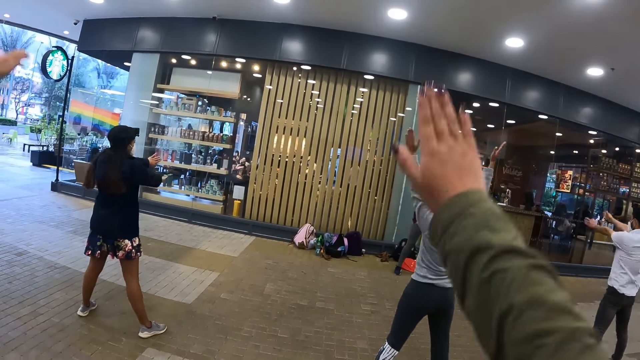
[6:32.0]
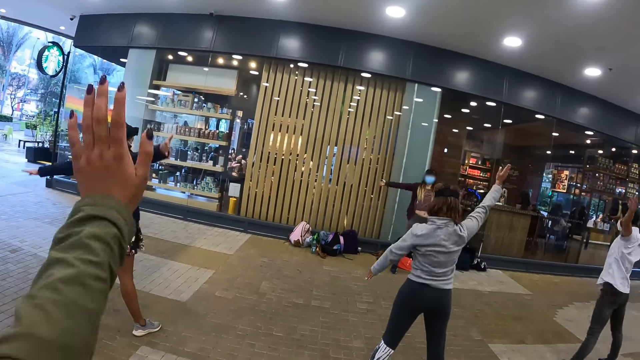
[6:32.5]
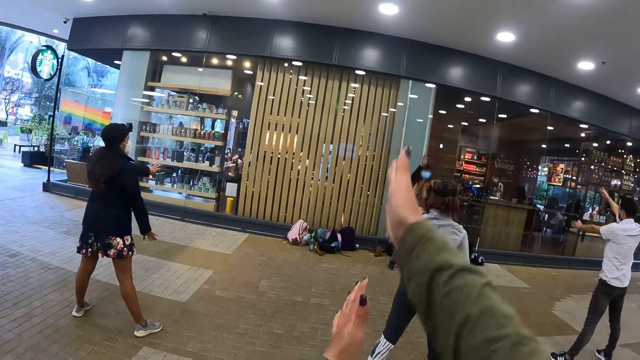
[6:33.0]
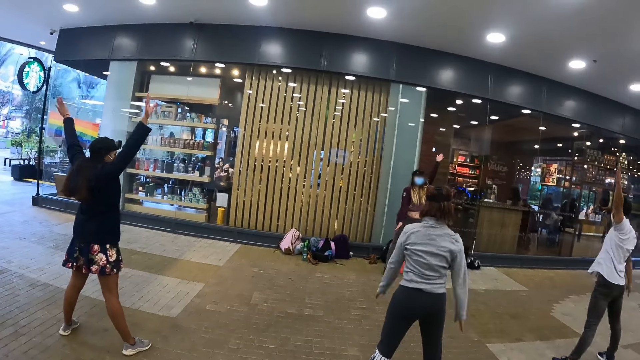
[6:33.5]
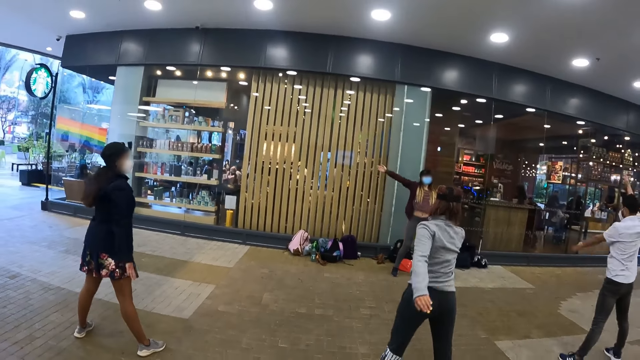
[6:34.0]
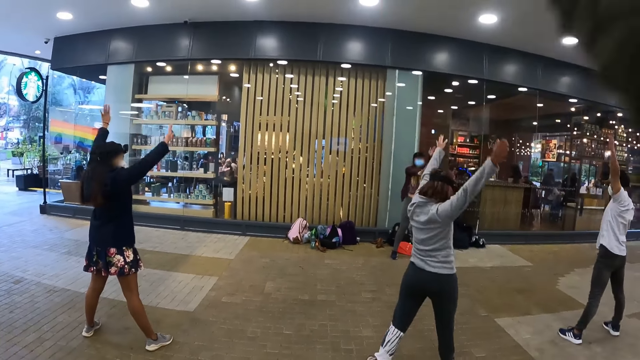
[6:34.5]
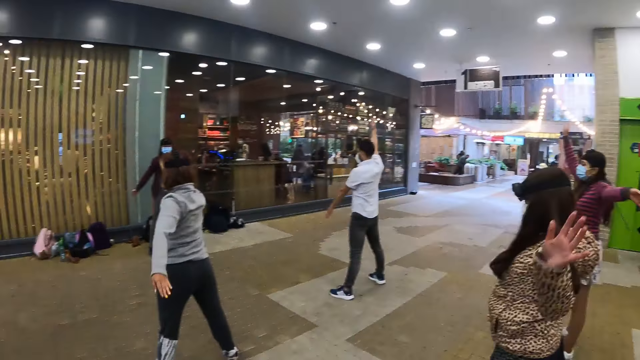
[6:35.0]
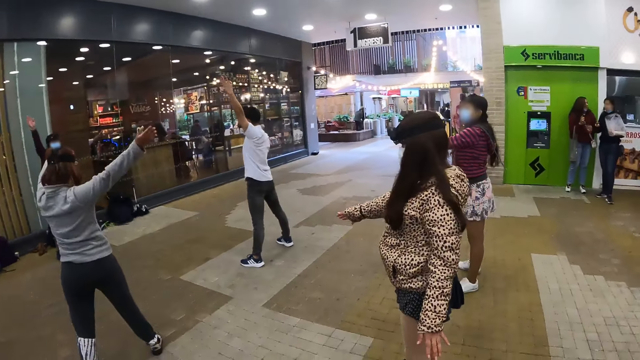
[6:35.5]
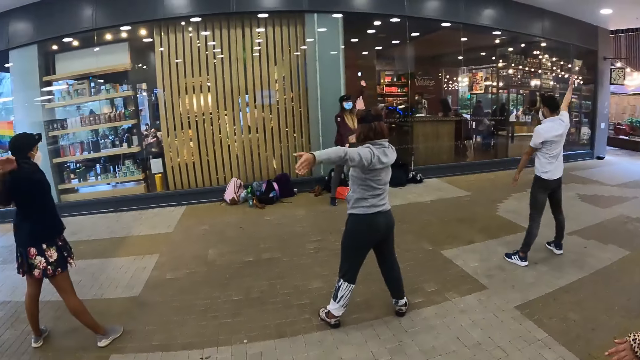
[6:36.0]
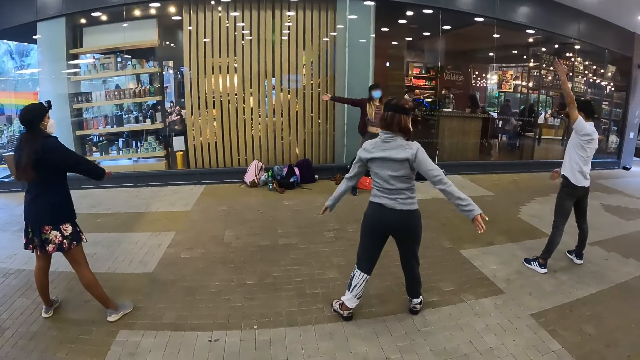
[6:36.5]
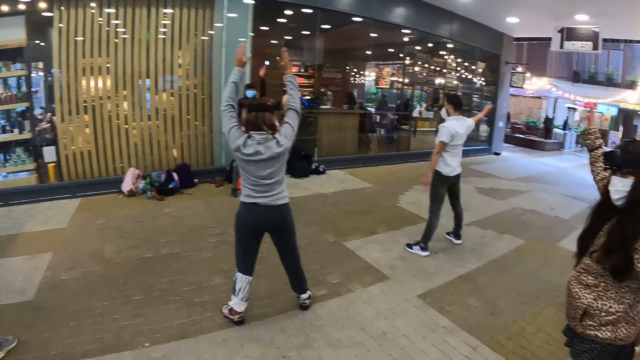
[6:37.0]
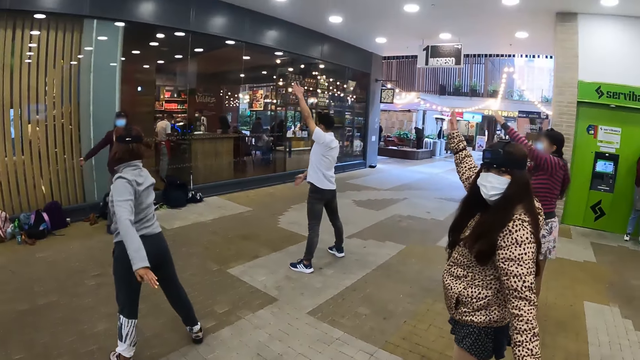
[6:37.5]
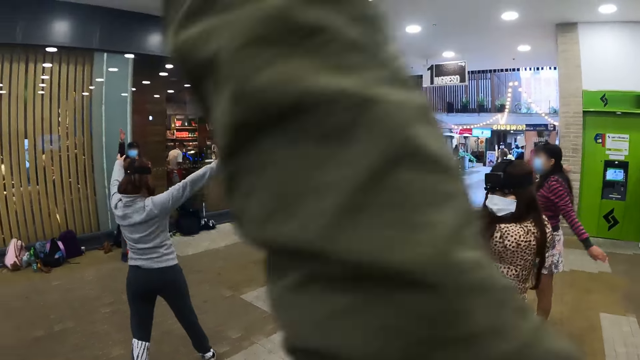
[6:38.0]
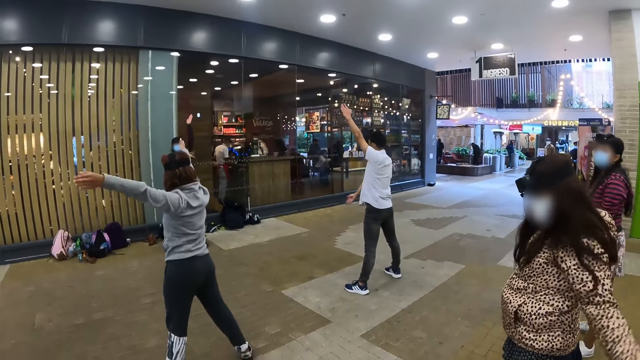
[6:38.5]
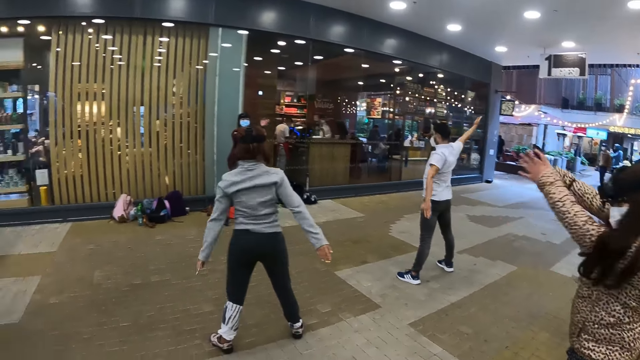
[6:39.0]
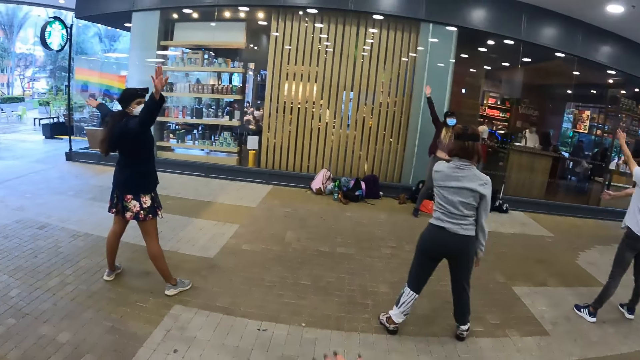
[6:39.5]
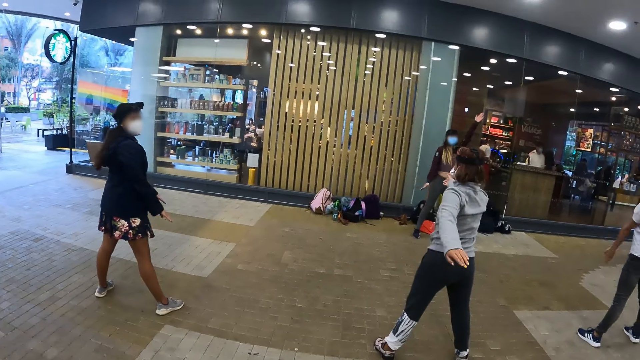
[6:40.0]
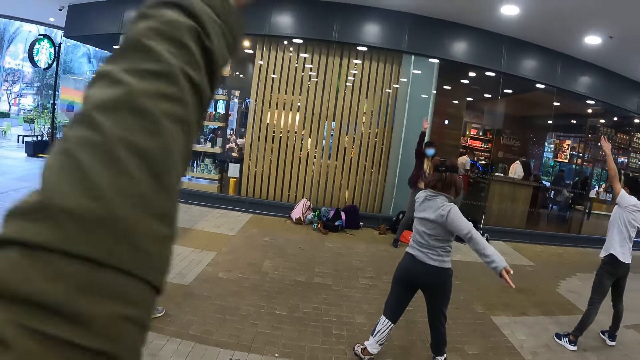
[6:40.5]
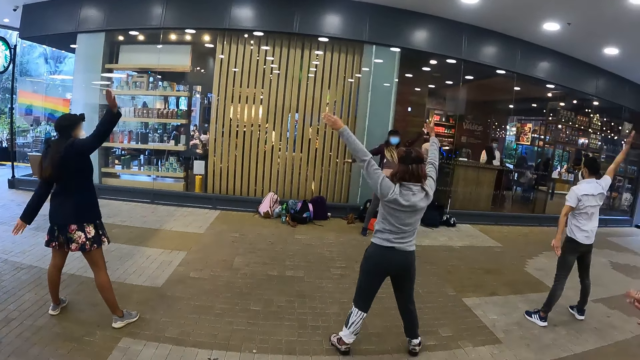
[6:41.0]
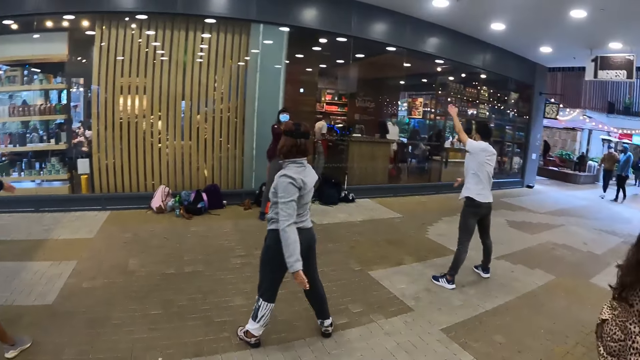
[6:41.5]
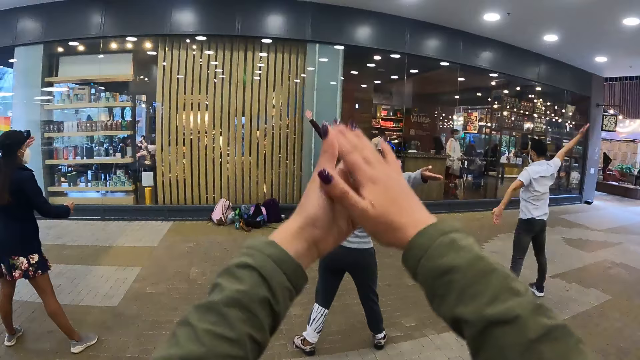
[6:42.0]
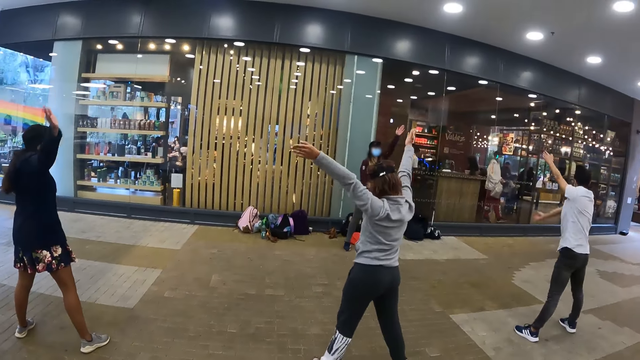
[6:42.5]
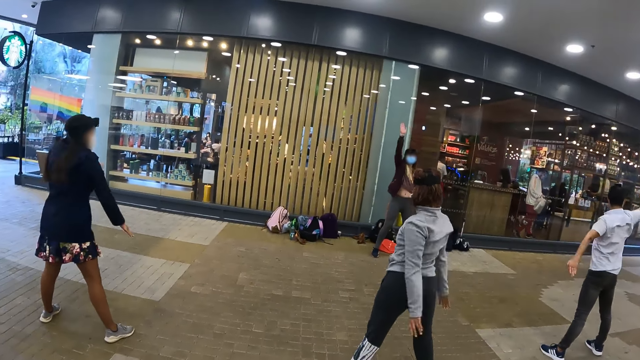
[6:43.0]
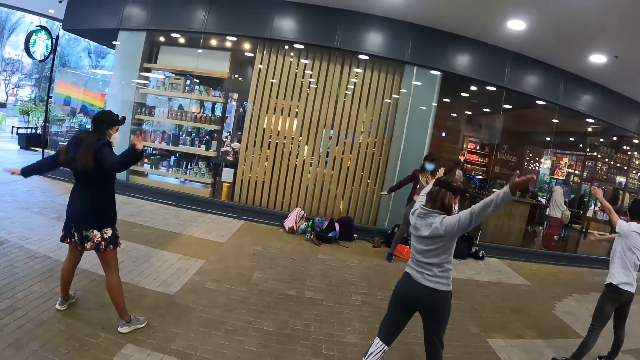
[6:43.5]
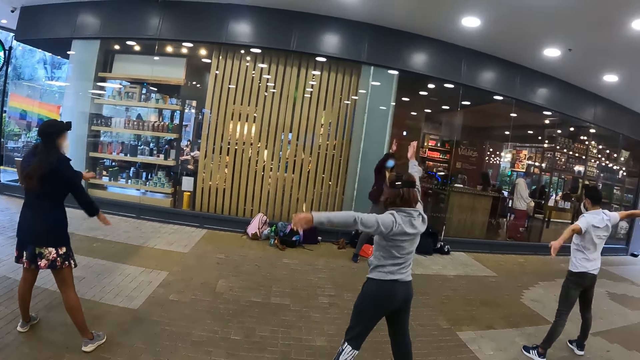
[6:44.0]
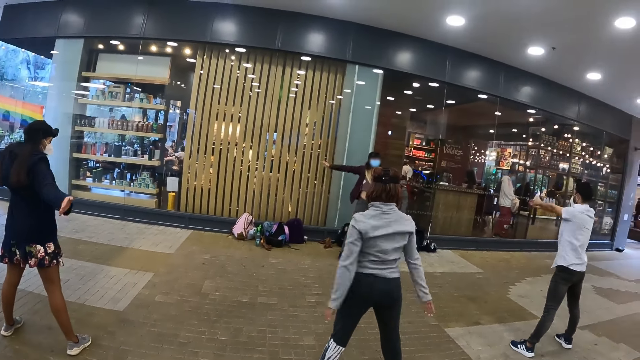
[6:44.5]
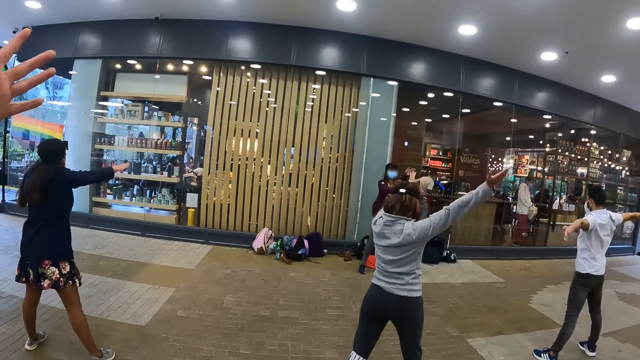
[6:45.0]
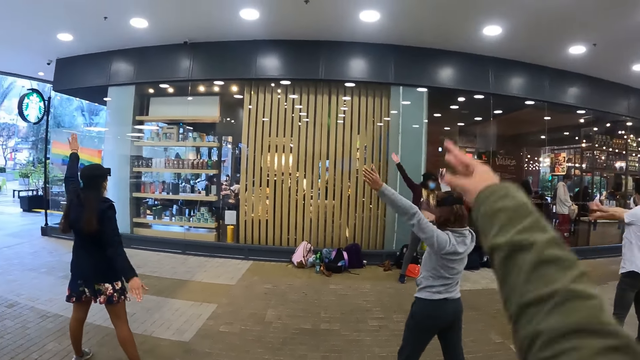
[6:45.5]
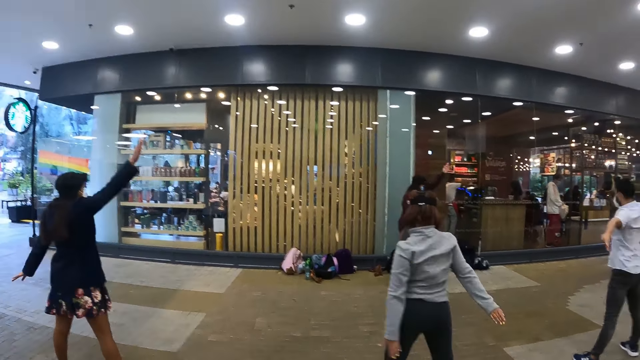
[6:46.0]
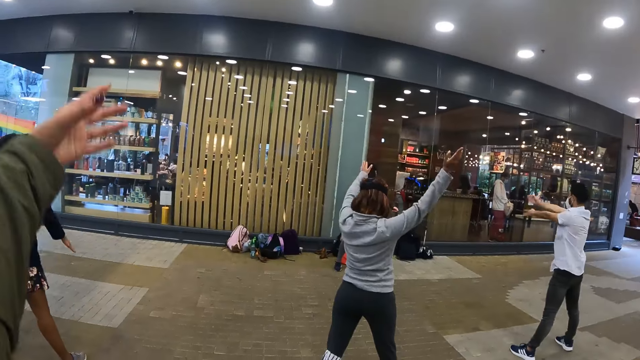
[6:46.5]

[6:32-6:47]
The camera wearer moves the hands up and down. He looks at women move their hands. The man moves the hands up and down. The camera wearer moves his hands.

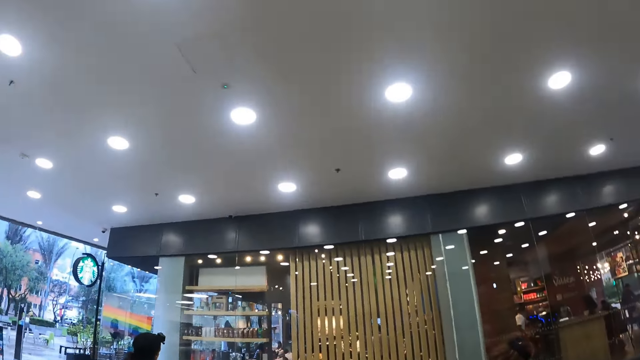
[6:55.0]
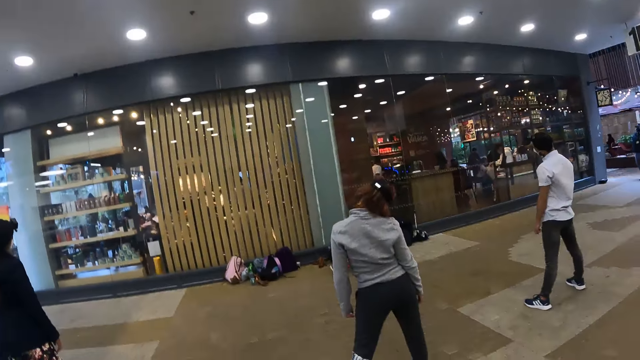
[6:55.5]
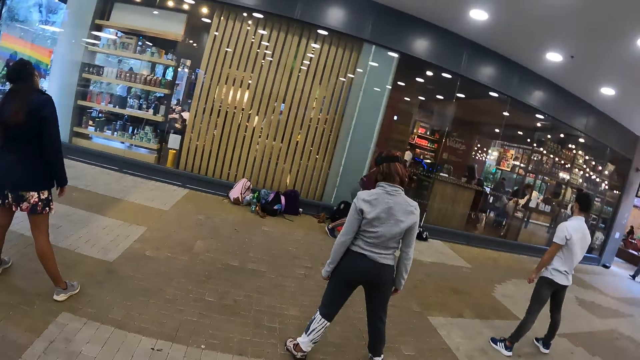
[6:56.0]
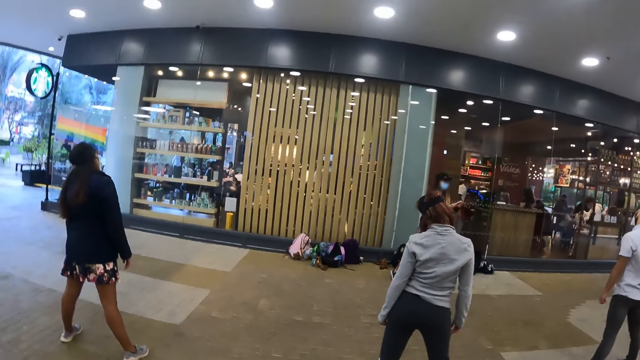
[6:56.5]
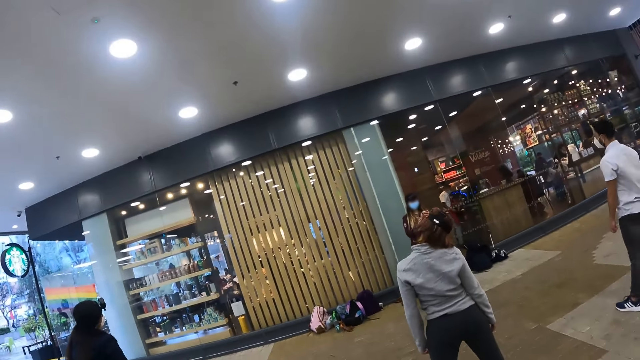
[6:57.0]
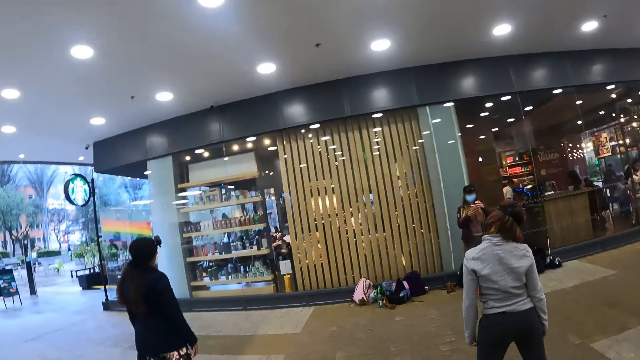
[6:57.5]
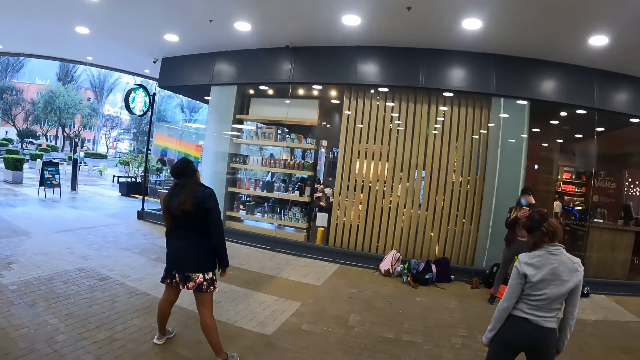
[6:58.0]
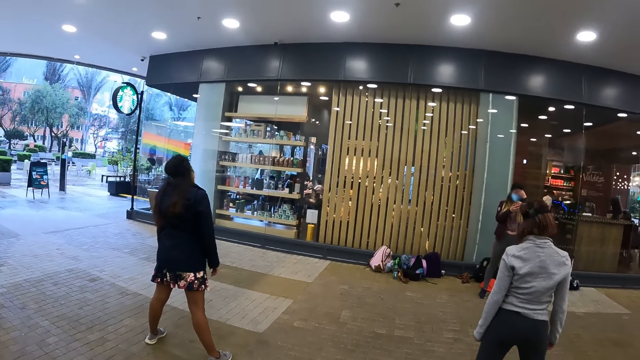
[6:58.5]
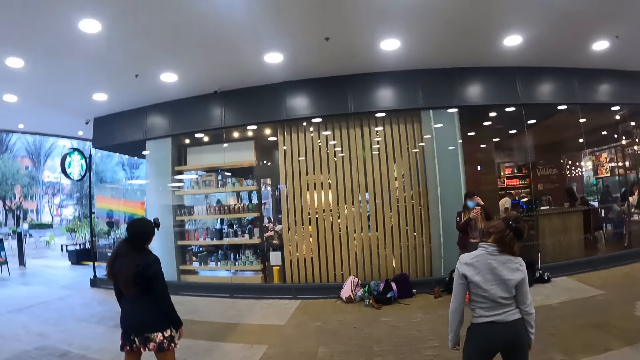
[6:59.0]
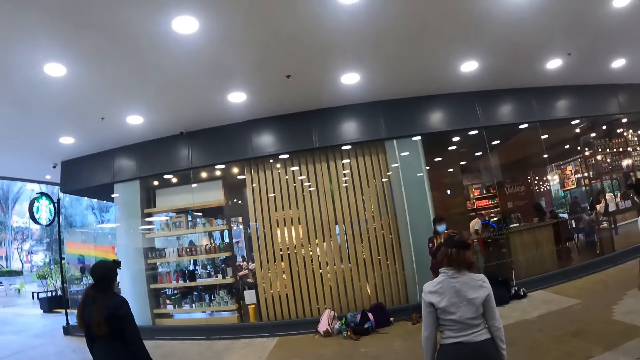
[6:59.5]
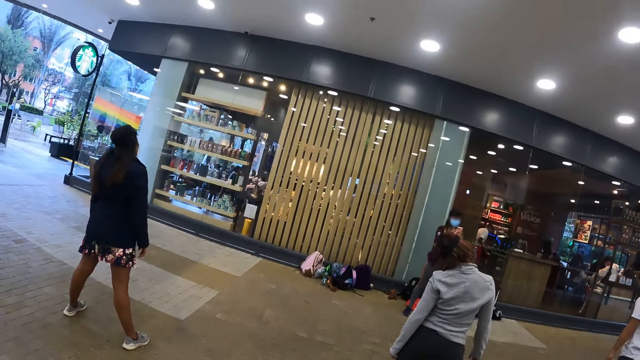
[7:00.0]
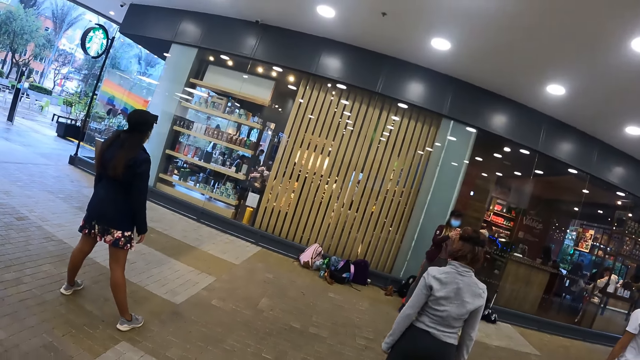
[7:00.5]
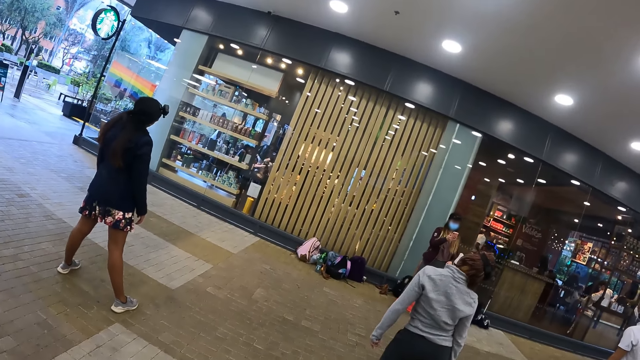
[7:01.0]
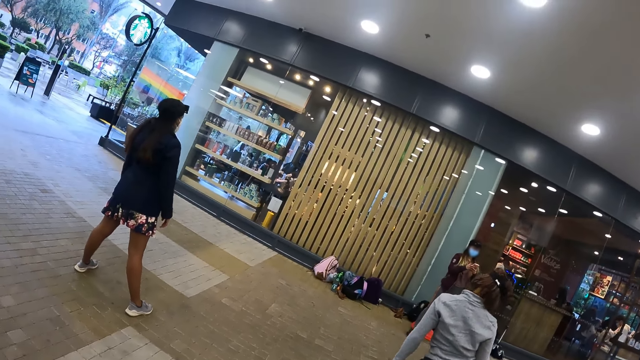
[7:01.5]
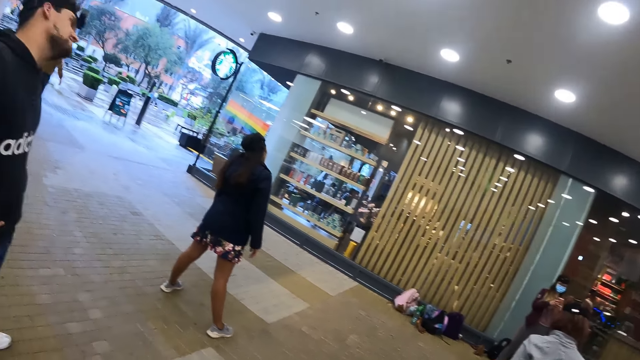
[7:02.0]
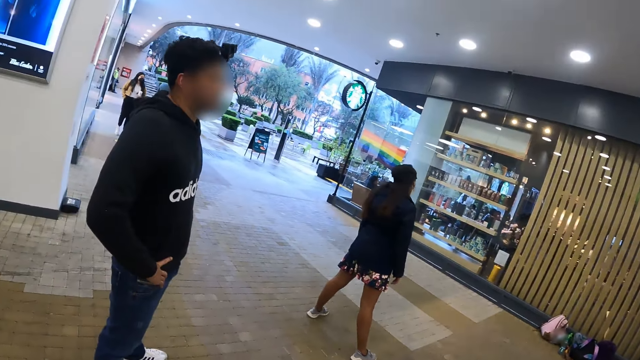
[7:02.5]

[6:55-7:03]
The camera wearer looks around the hall.
